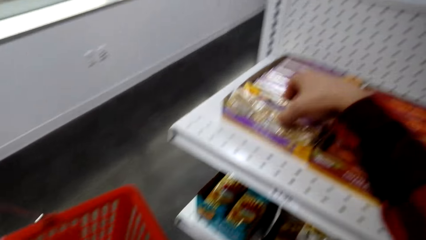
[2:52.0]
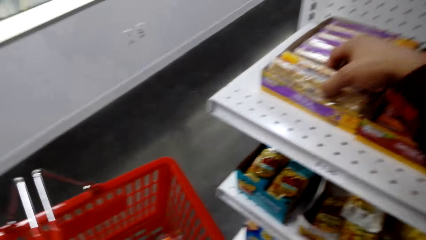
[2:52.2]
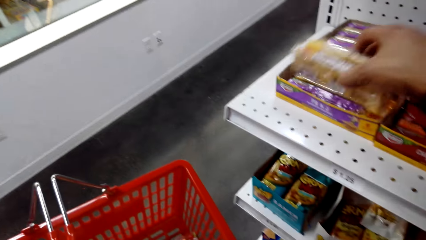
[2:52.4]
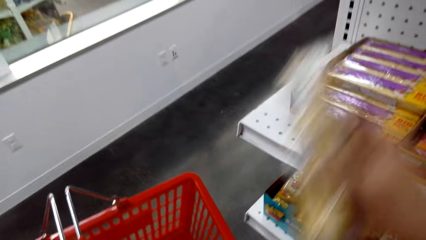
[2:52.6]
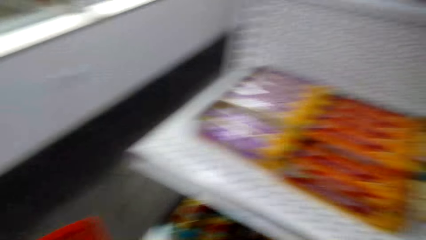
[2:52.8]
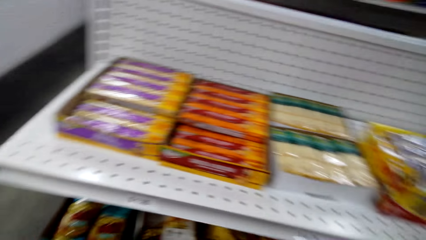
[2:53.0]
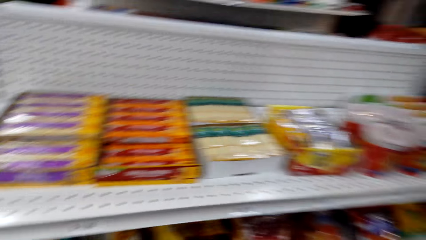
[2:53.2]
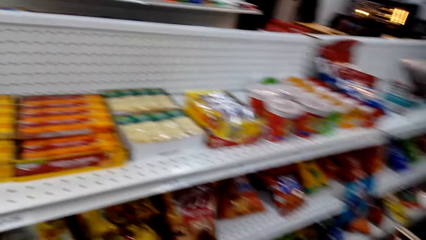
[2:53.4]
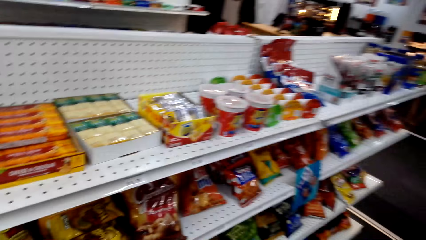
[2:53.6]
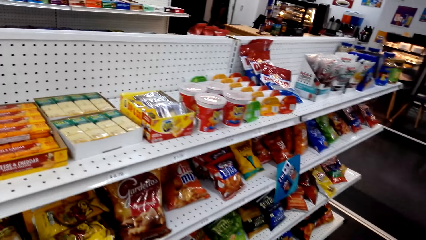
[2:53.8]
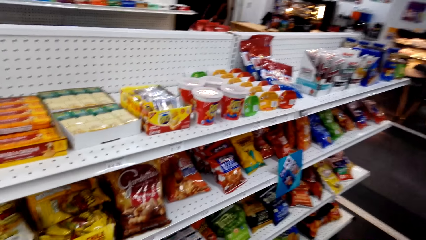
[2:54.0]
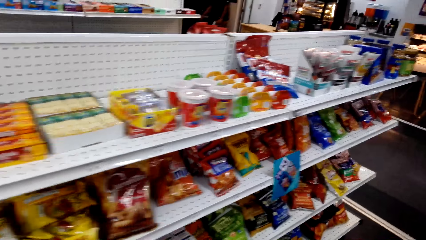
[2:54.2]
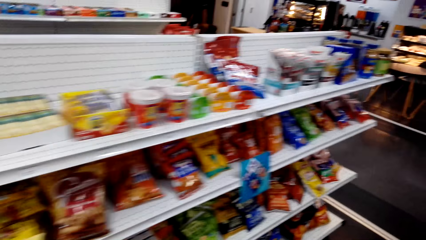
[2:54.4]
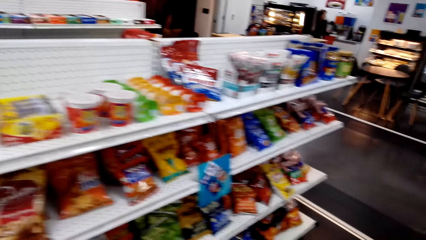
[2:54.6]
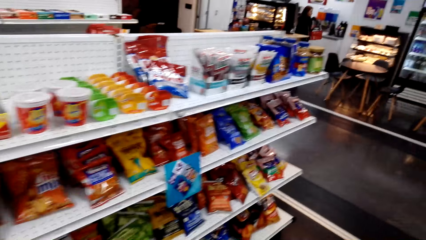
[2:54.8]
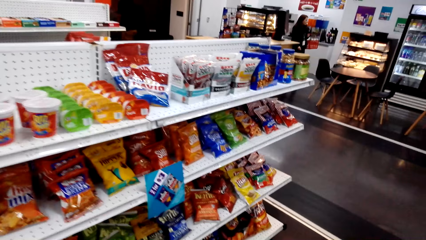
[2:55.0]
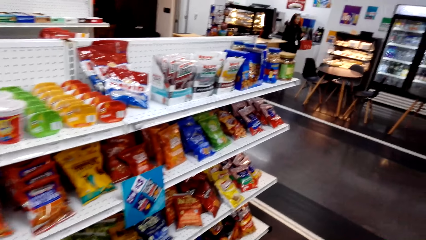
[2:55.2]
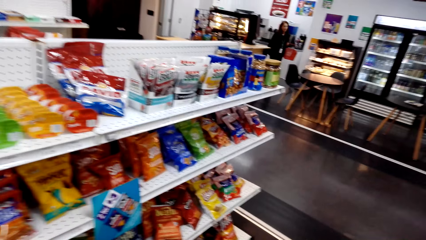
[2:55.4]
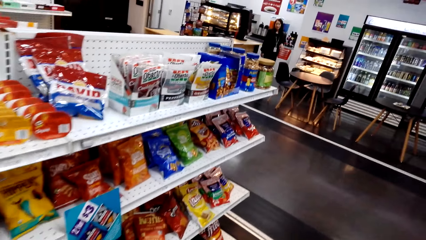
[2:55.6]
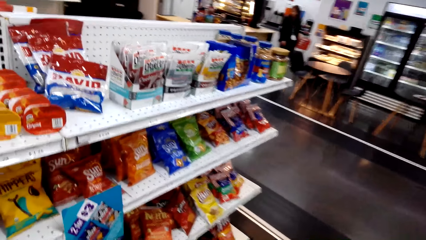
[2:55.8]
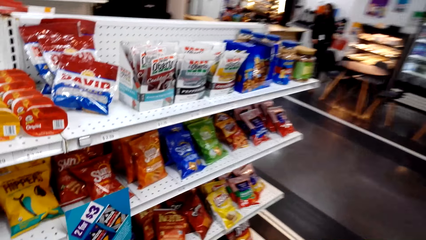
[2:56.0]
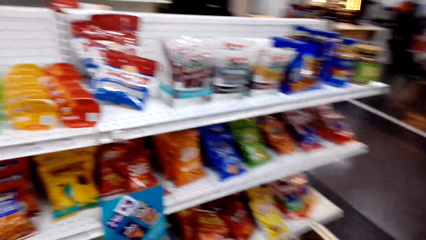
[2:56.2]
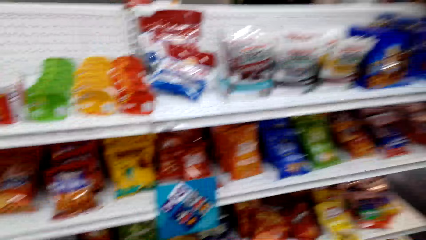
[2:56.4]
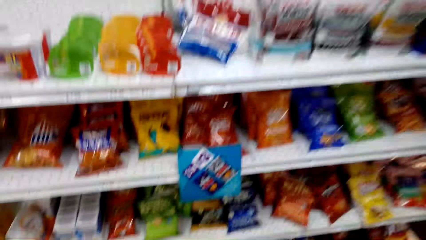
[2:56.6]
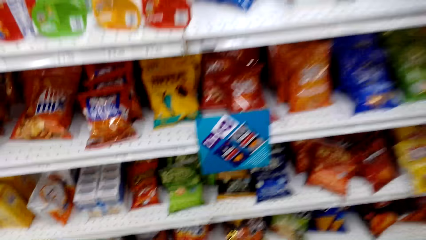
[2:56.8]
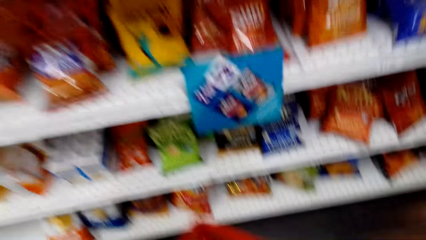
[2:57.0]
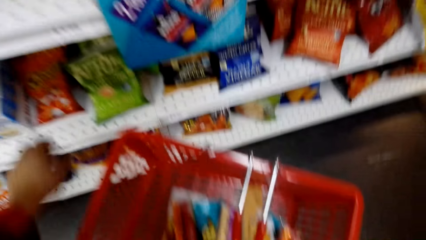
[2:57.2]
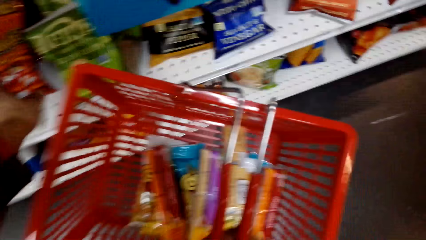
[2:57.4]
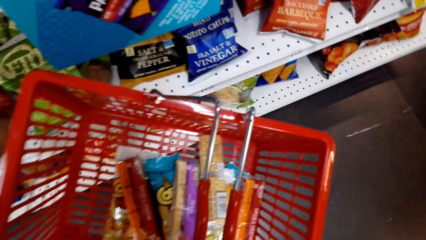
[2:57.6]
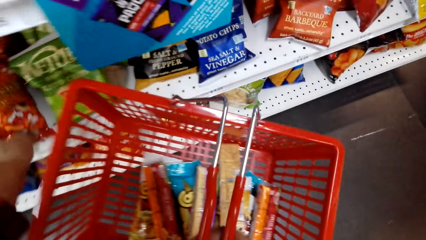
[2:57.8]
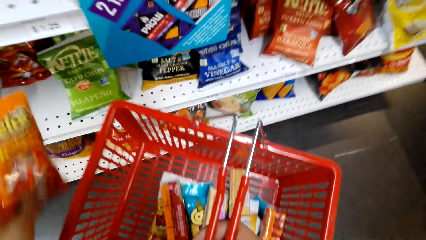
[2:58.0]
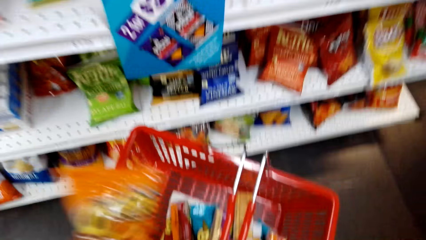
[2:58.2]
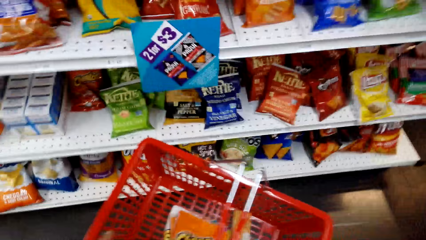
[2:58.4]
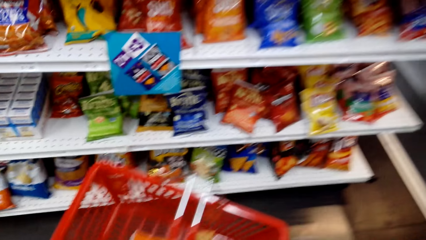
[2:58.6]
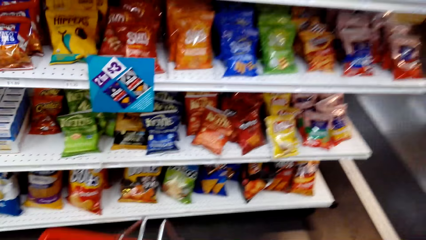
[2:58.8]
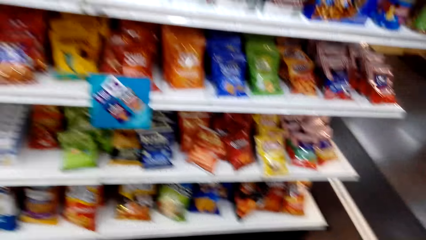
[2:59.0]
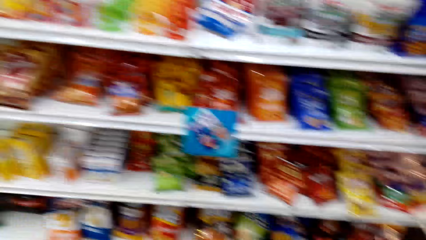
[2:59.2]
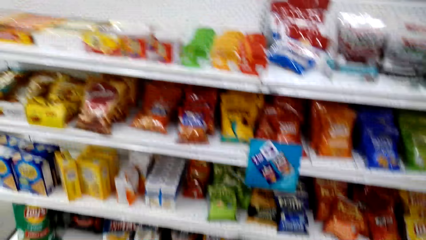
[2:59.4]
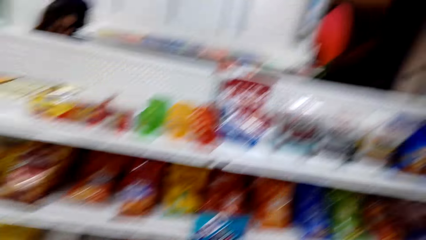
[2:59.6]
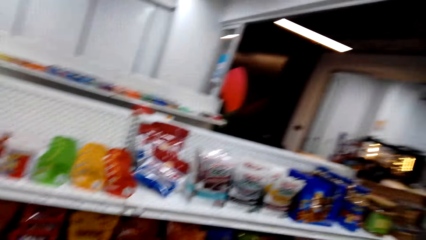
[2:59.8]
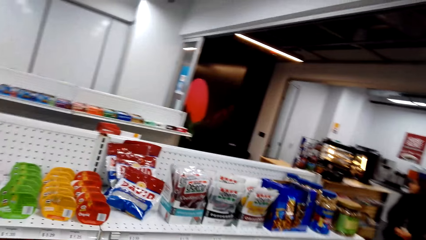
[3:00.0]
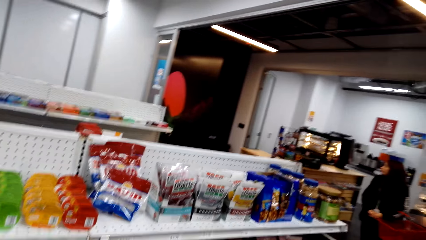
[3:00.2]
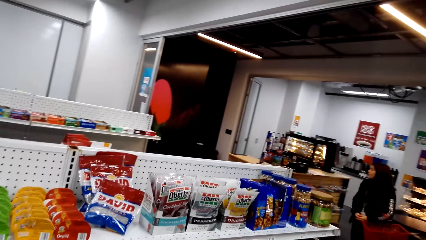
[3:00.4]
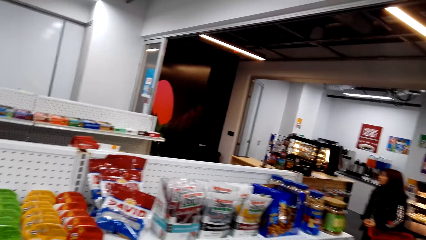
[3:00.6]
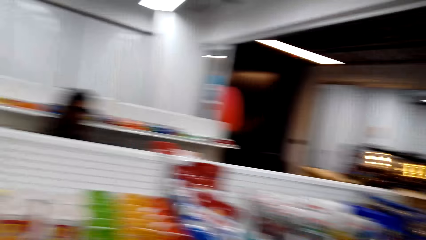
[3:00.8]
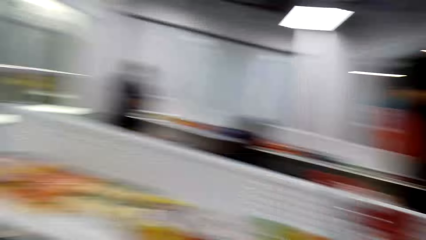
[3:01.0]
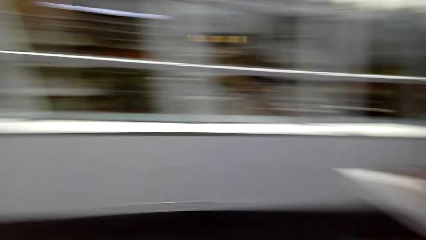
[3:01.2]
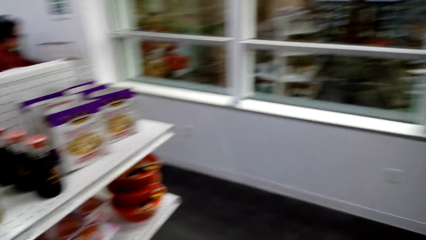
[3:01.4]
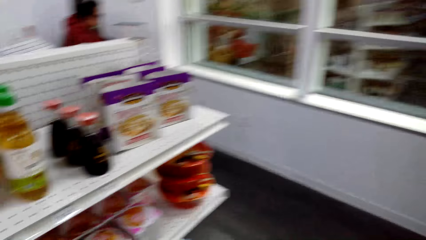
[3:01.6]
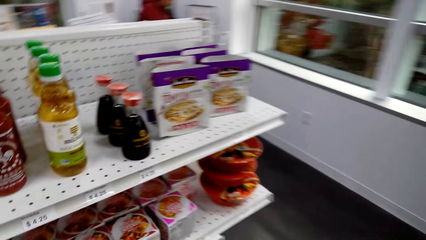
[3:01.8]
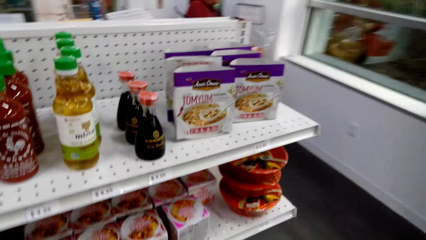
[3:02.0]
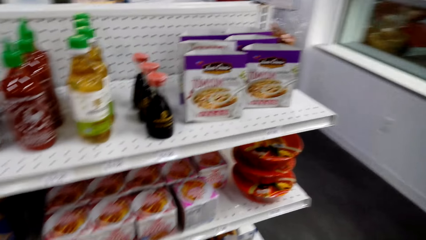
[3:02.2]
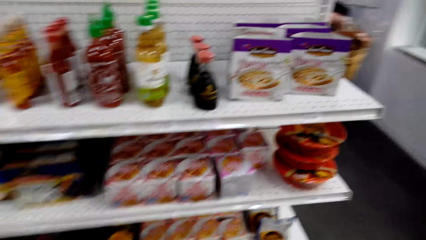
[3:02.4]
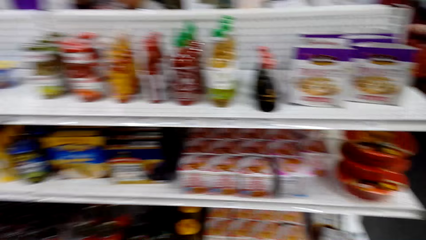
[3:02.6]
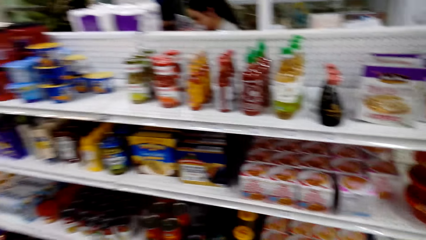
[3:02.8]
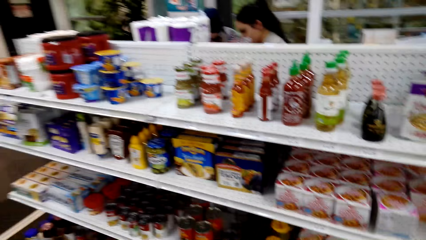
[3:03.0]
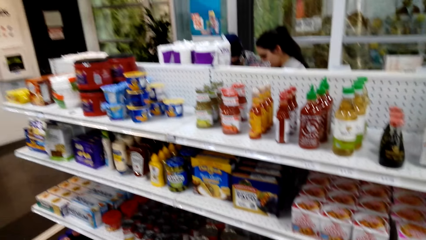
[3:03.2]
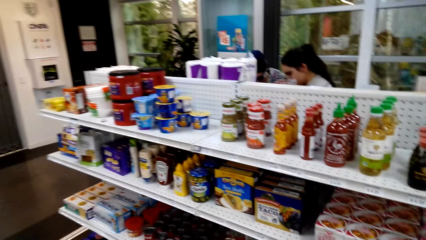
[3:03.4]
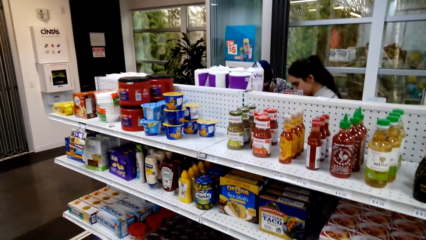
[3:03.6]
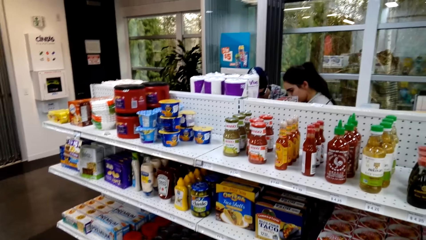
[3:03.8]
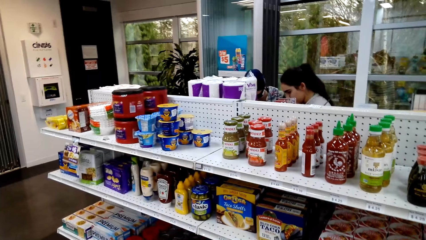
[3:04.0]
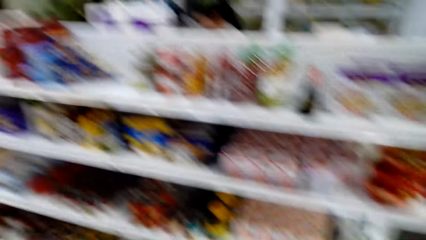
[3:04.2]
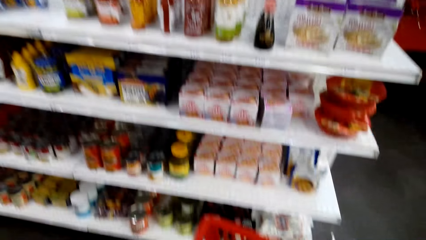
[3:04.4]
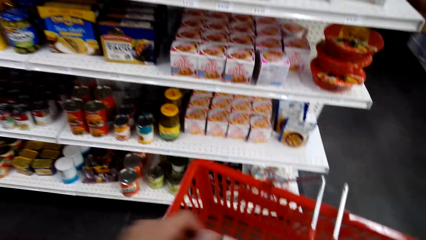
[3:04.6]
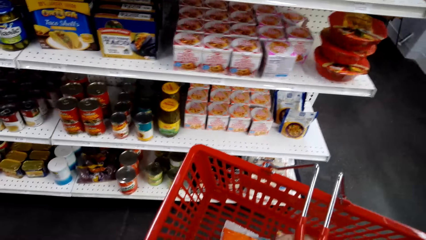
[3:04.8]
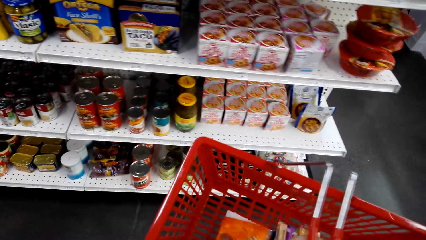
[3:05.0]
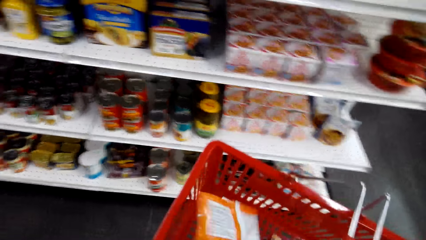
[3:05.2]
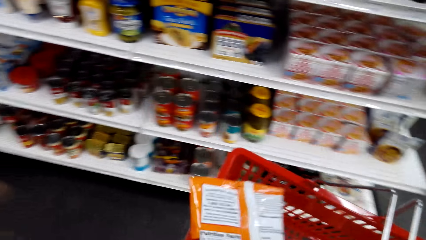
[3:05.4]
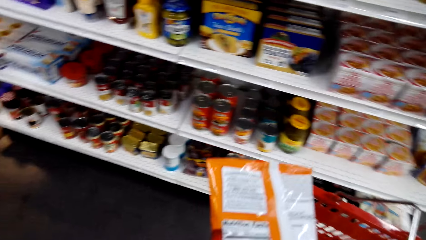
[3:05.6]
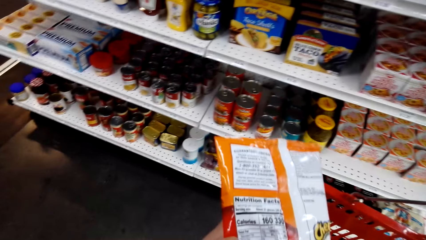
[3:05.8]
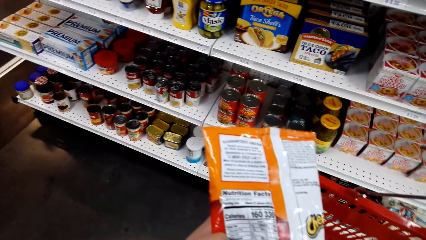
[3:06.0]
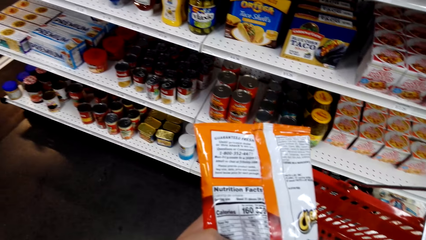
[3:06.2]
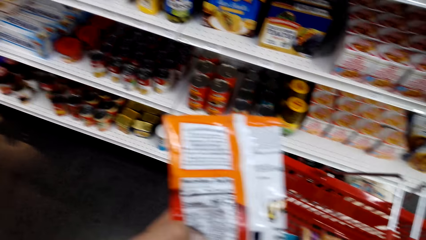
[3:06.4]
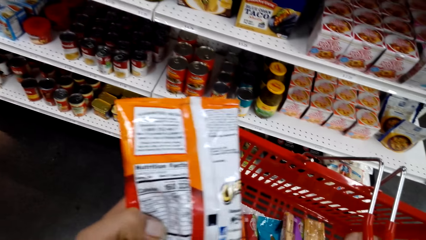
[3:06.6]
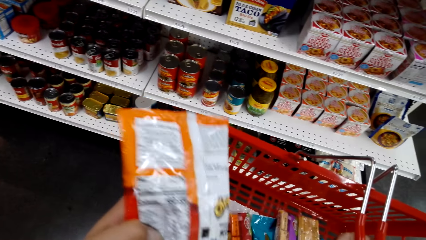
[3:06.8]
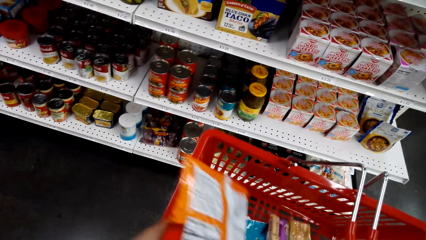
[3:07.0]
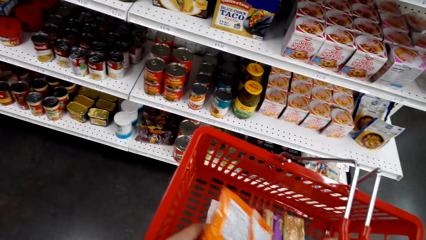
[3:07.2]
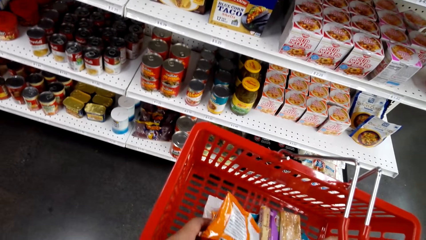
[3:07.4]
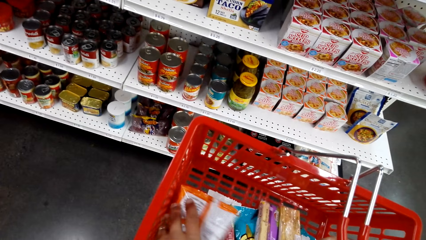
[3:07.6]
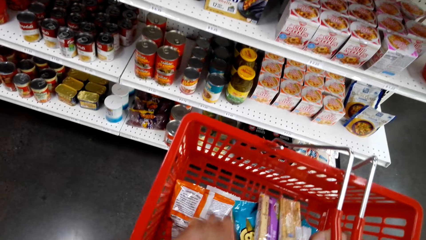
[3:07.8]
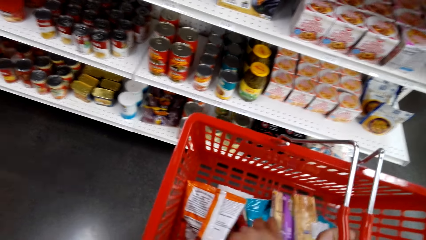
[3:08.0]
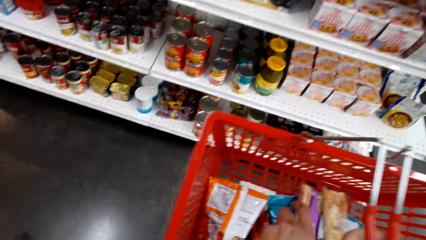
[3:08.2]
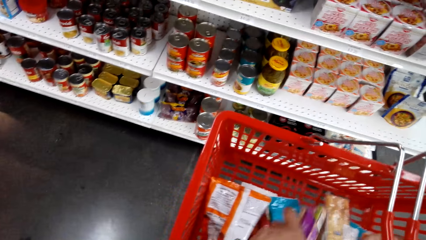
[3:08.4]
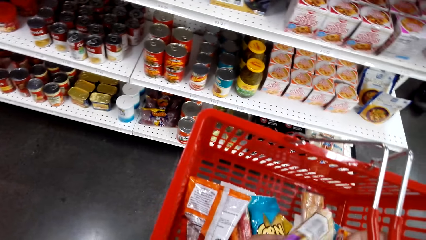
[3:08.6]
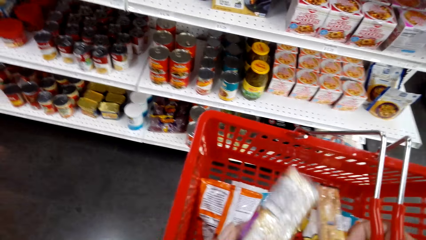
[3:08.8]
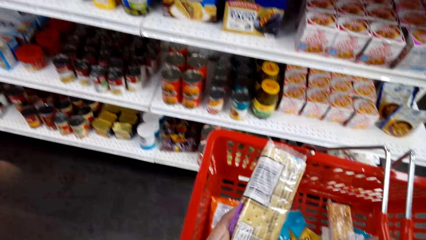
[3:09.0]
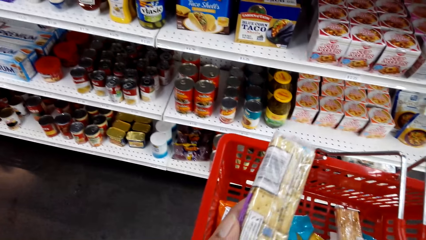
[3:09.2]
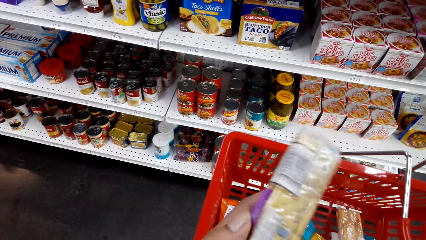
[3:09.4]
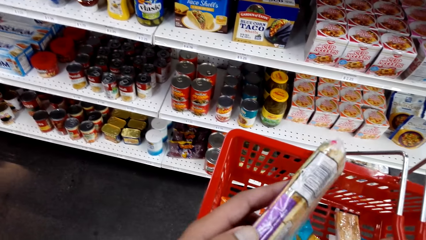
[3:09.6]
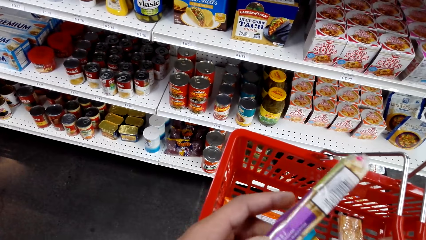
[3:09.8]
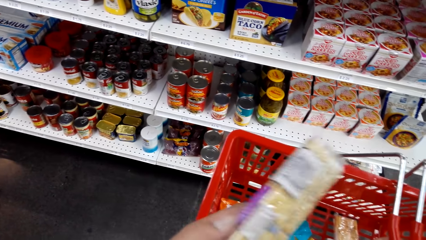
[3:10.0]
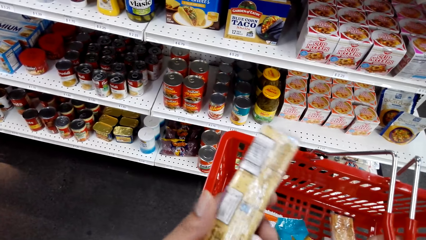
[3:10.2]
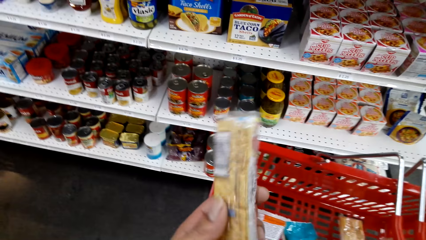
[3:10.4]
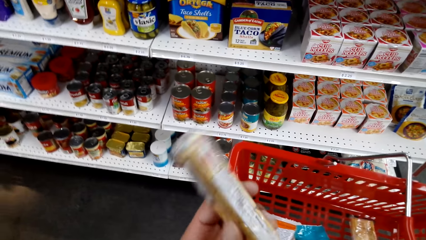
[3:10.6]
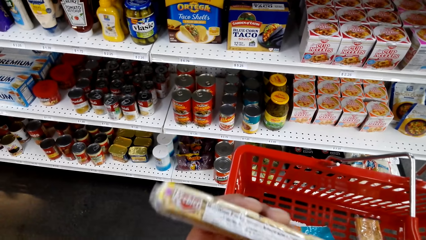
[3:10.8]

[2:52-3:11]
The camera wearer picks snacks from the shelf and puts the snacks in the shopping basket. They inspect the racks. They move the packets from the boxes to the shopping basket. They pick snacks from the shelf and put the snacks in the shopping basket. They inspect the racks. They remove the packet from the shopping basket. They look at the packet of a snack. They place the packet in the shopping basket. They remove the packet from the shopping basket. They look at the packet of a snack.
